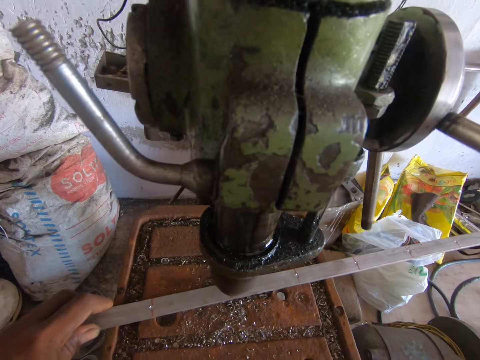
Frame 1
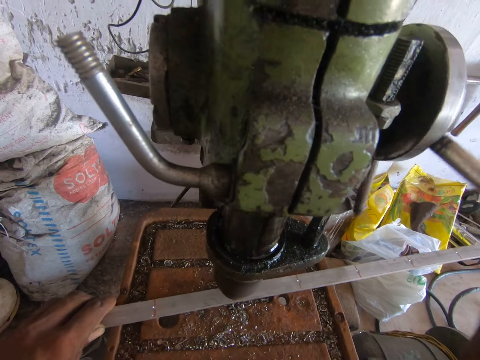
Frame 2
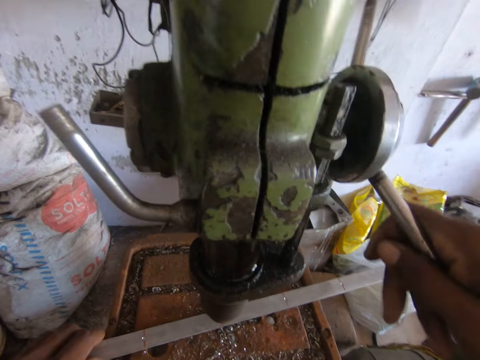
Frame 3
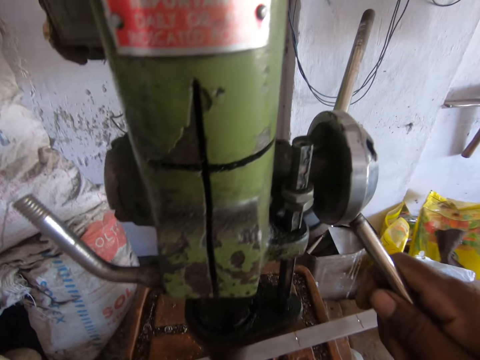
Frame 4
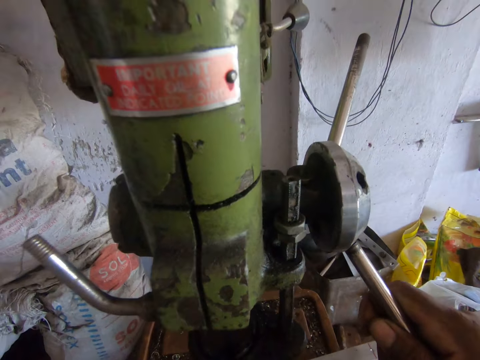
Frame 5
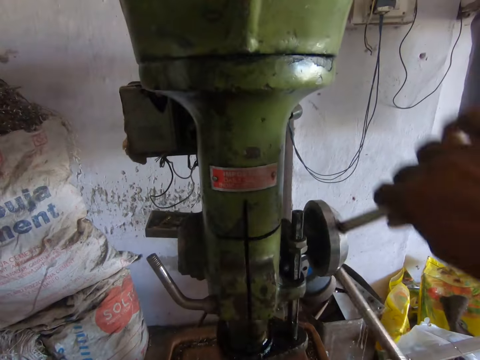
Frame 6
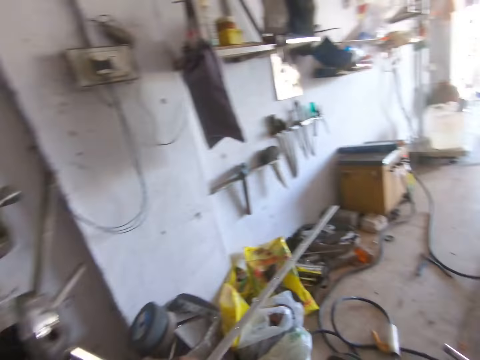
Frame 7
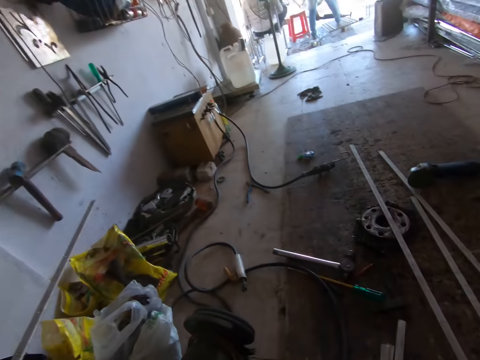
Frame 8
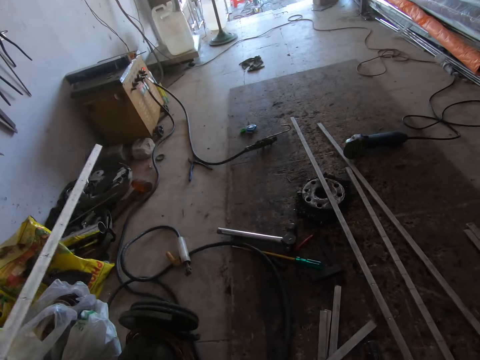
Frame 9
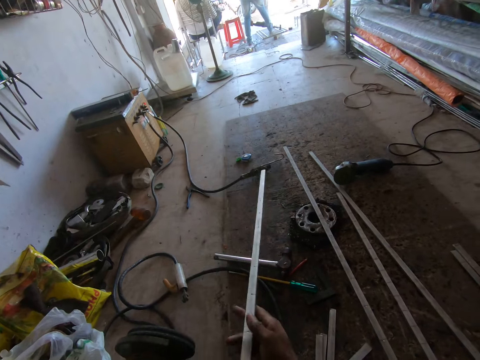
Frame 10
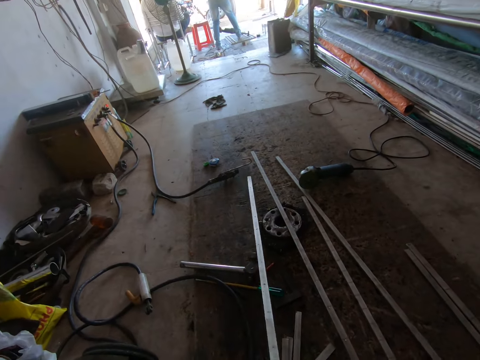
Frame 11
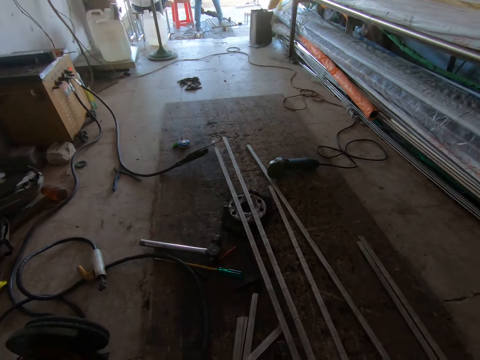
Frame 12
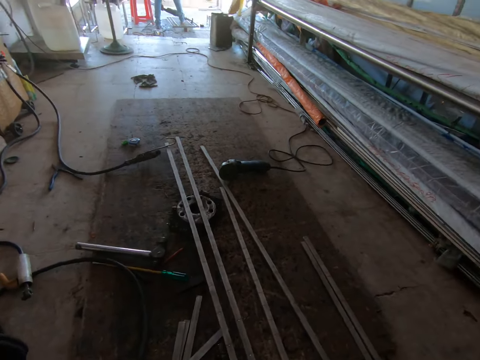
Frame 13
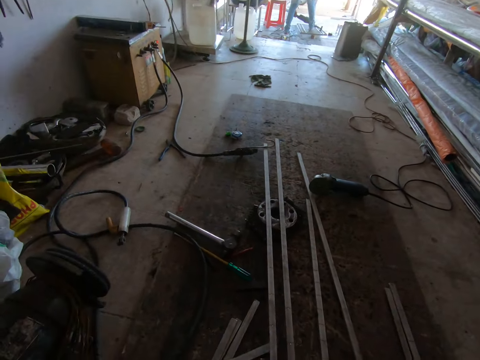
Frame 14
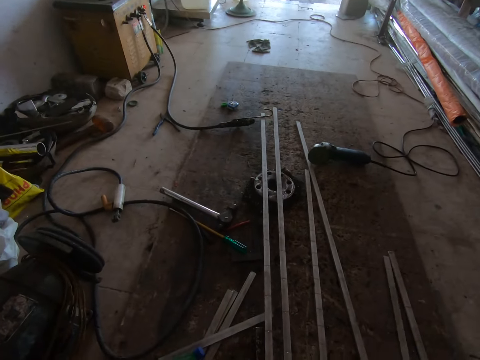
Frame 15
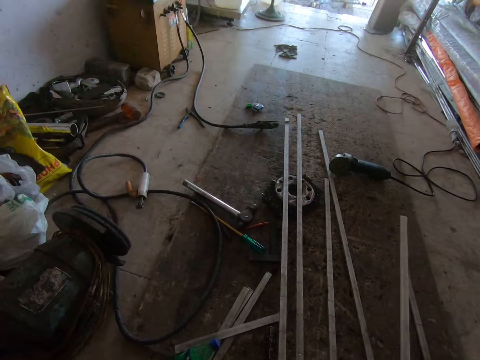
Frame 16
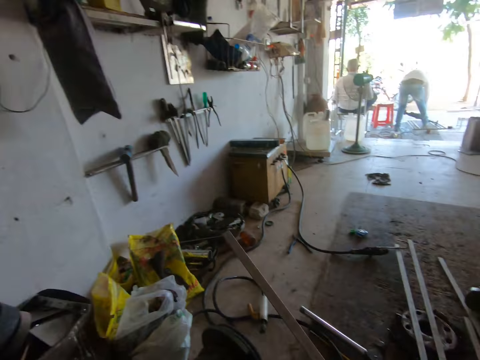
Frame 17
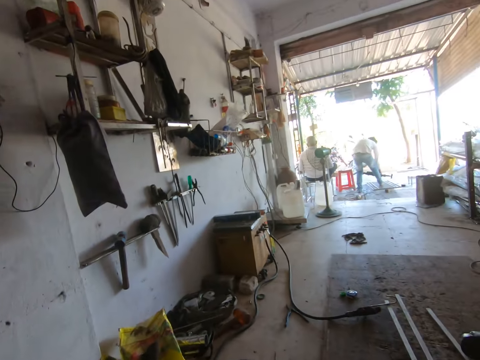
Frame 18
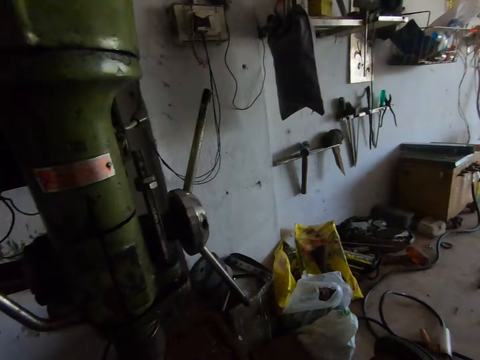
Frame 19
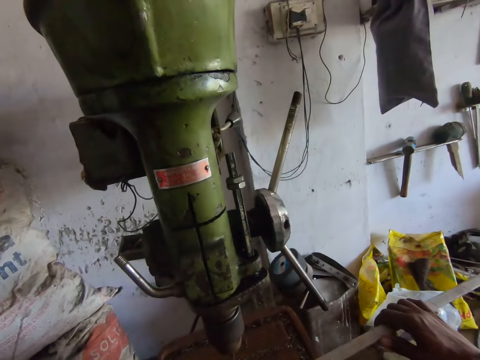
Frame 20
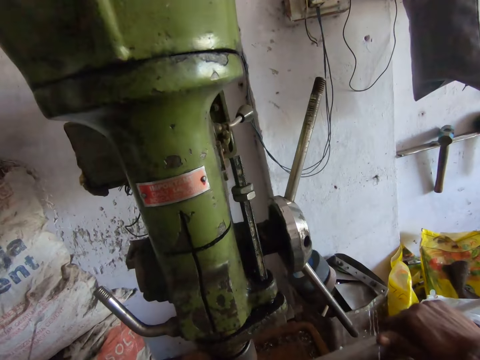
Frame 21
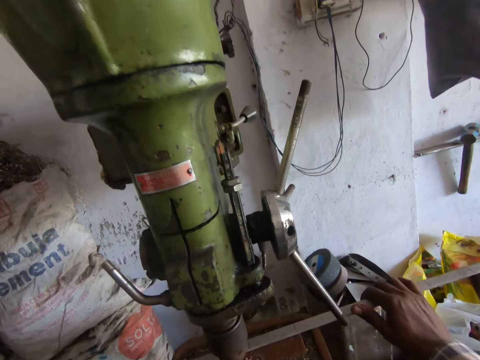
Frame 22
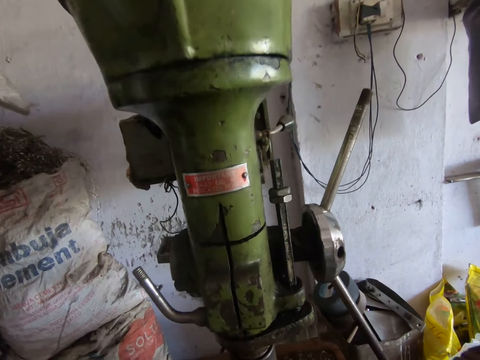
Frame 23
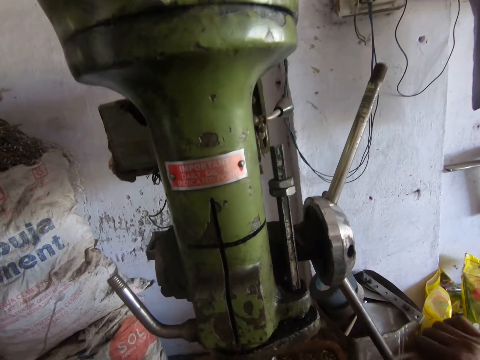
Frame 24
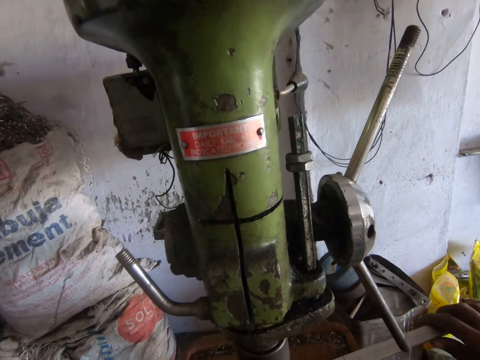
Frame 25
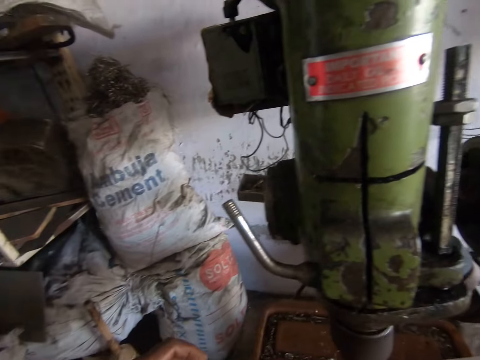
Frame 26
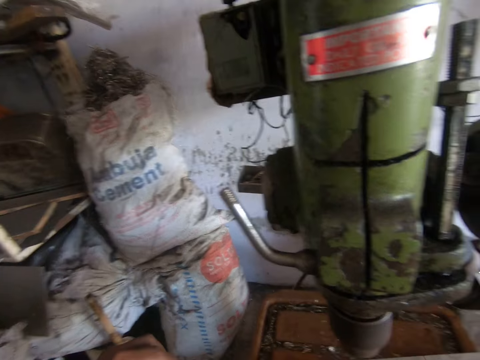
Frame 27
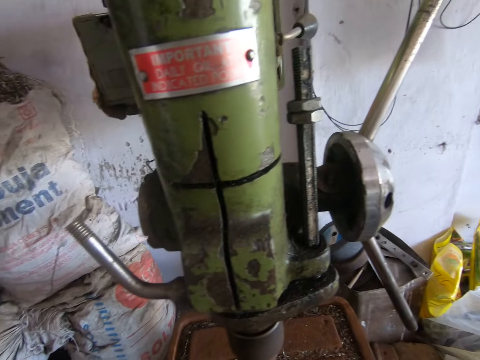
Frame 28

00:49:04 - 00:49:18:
The camera wearer drops the aluminium rod on the floor with both hands. They pick up the aluminium rod on the floor with both hands. They move the aluminium rod on the table with both hands.

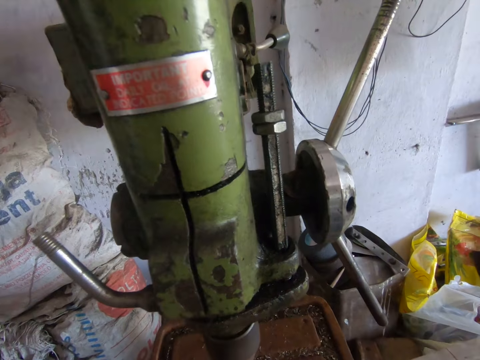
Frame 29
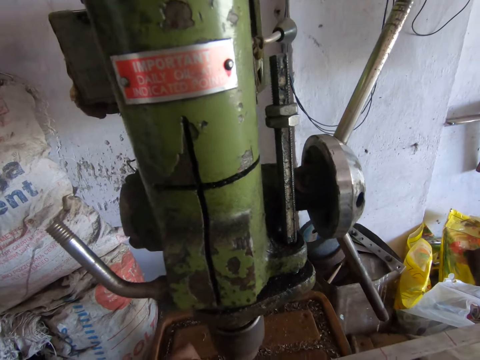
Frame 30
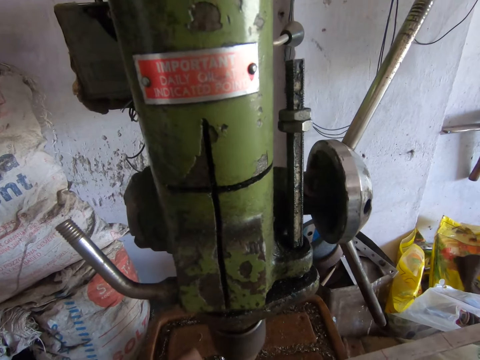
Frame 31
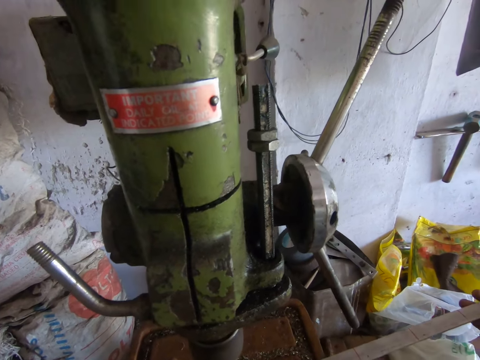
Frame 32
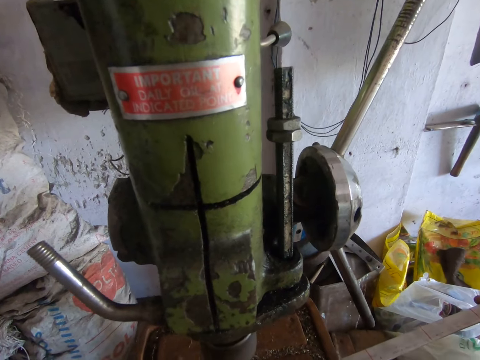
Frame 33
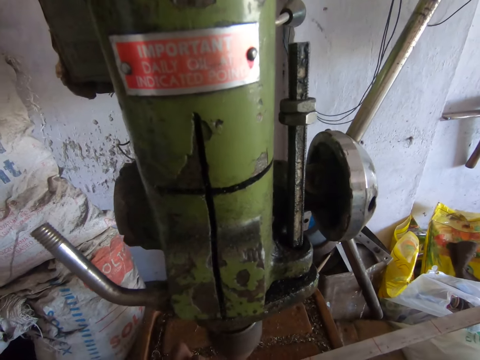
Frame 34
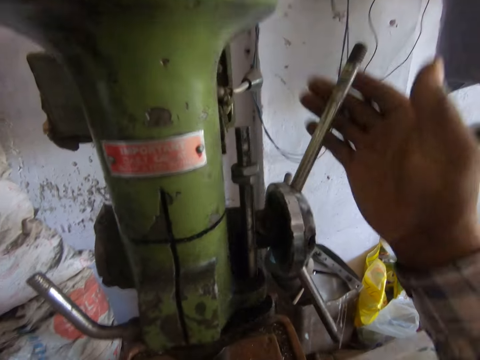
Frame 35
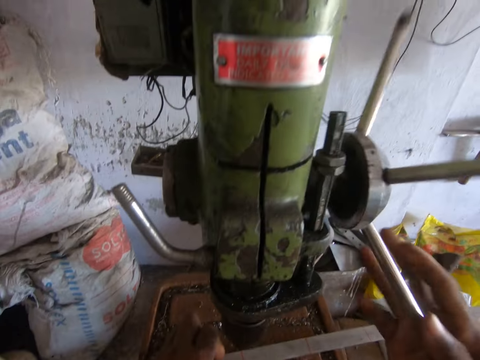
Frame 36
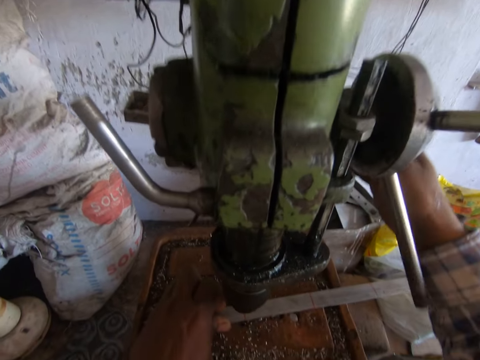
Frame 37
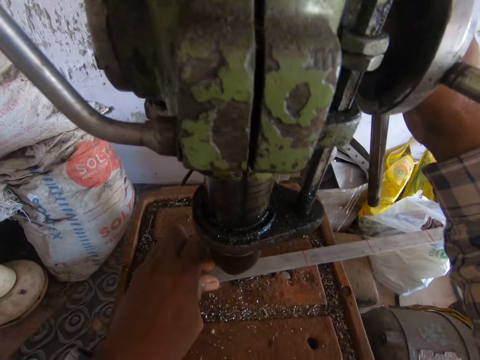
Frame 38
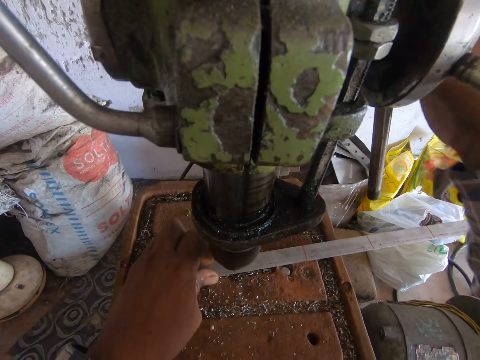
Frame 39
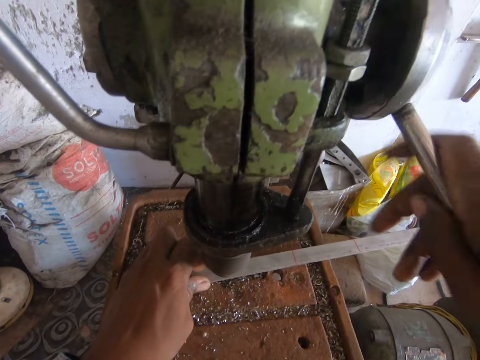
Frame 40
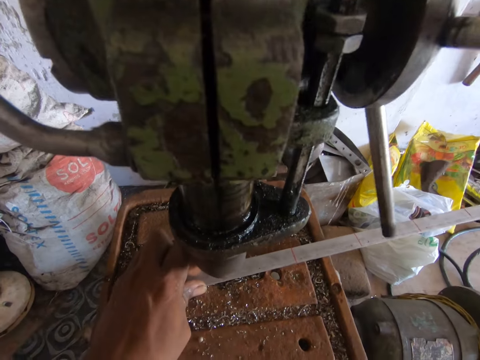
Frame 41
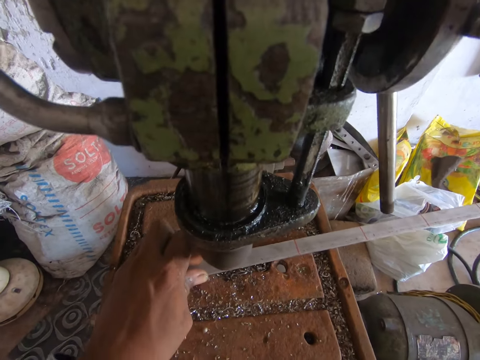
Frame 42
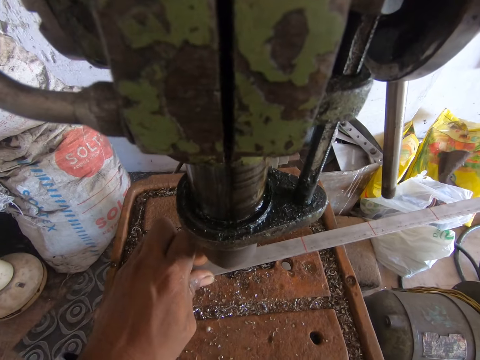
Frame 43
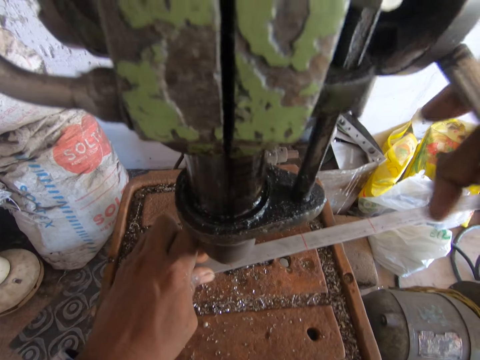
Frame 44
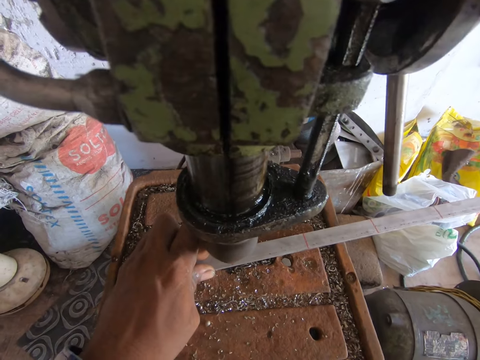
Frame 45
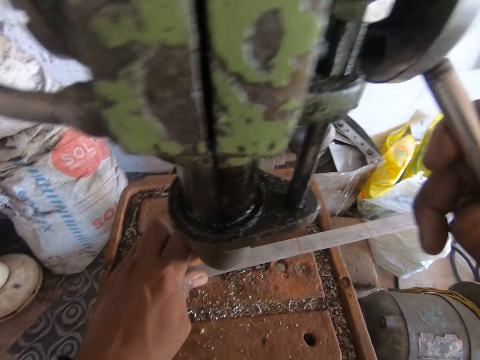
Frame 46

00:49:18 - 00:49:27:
The camera wearer drills the aluminium rod using the drill press with his right hand. He holds the aluminium rod with his left hand.

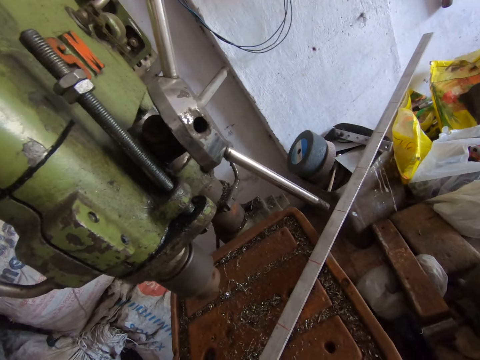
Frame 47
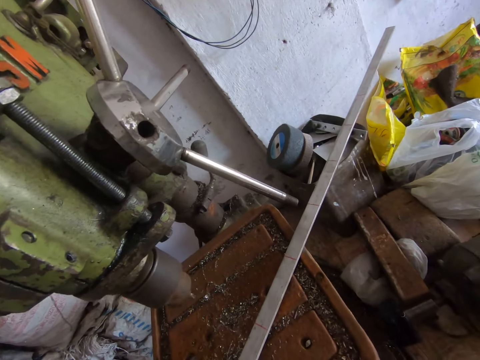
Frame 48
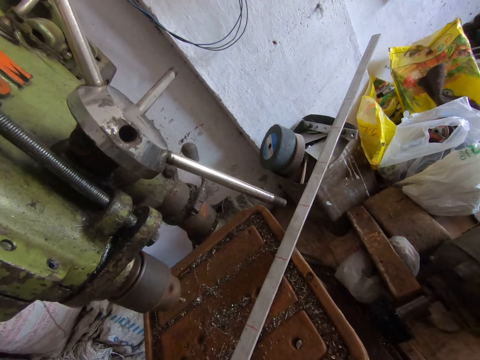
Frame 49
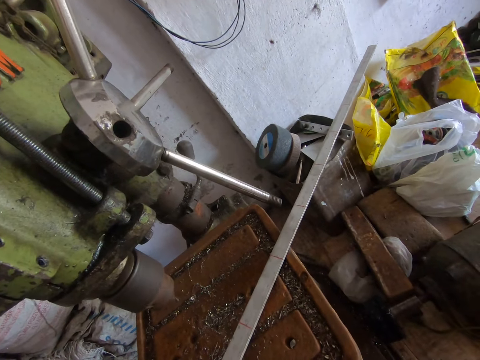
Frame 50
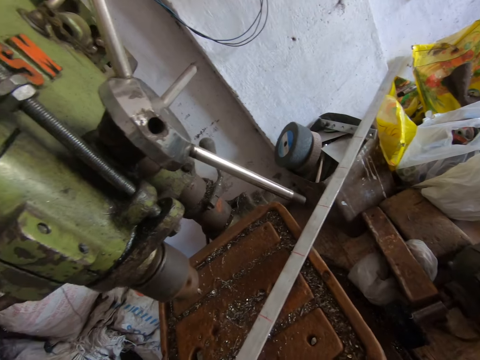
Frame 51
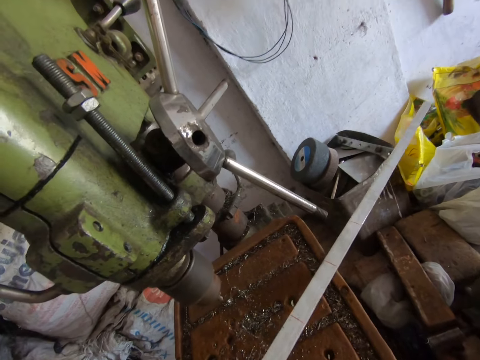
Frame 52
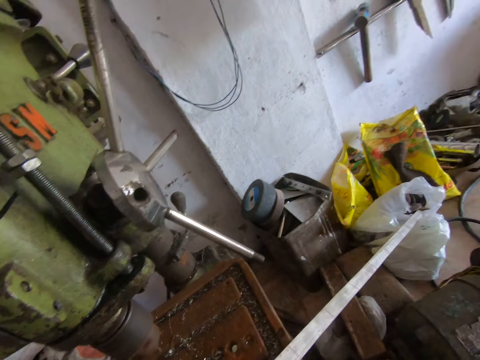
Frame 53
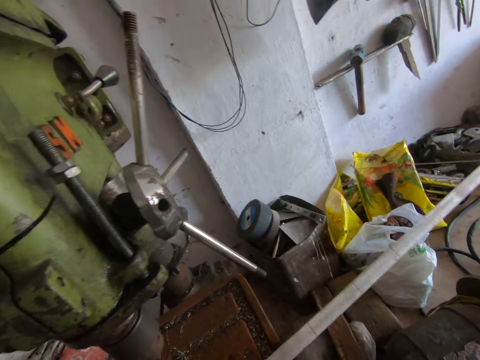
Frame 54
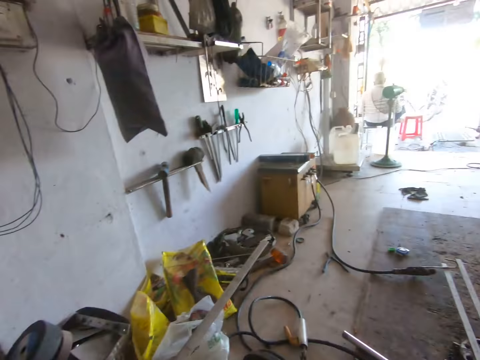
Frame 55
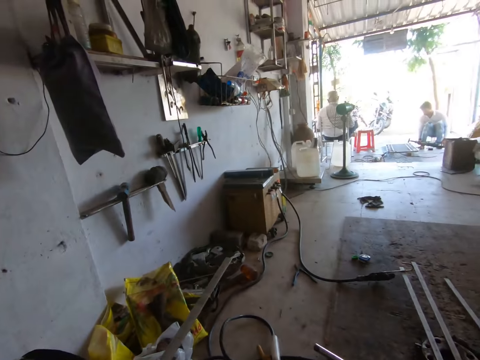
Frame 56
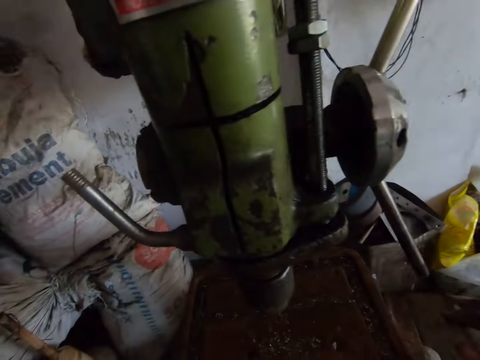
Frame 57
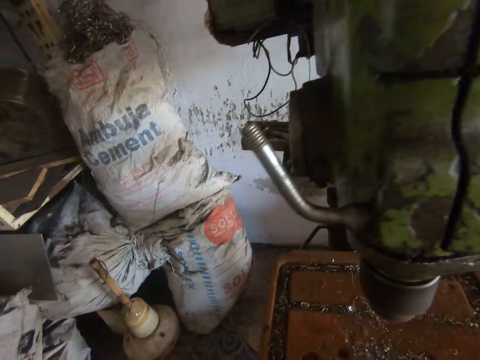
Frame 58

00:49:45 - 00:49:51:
The camera wearer moves the piece of metal on the work table with his left hand. He looks around.
